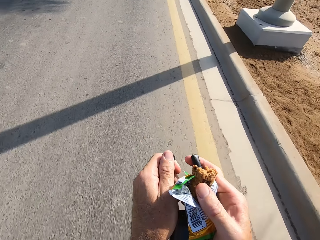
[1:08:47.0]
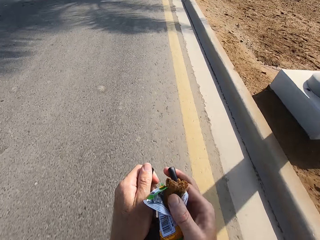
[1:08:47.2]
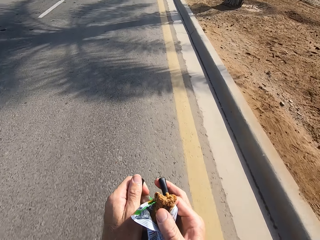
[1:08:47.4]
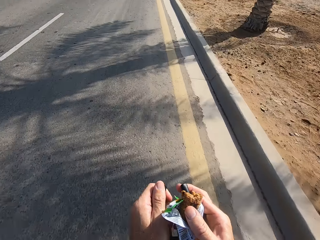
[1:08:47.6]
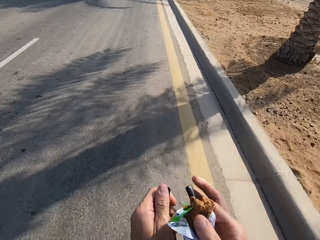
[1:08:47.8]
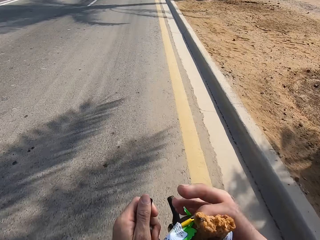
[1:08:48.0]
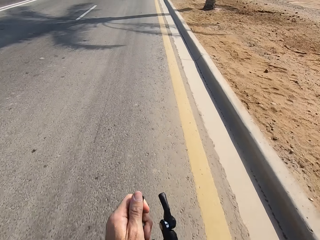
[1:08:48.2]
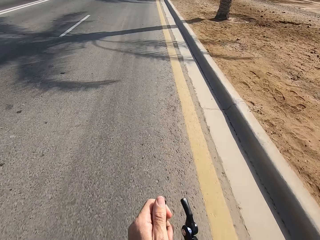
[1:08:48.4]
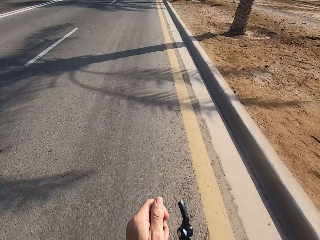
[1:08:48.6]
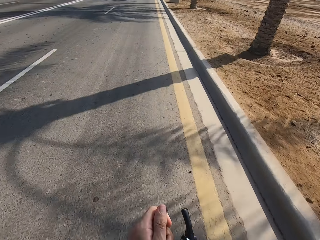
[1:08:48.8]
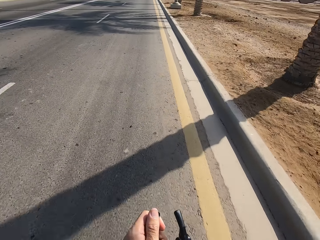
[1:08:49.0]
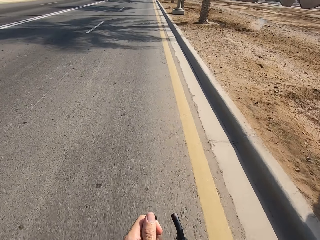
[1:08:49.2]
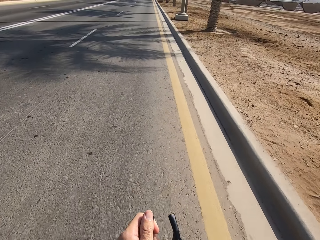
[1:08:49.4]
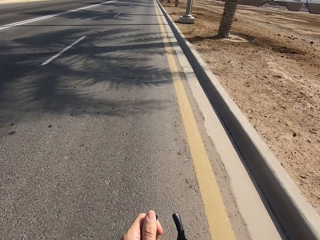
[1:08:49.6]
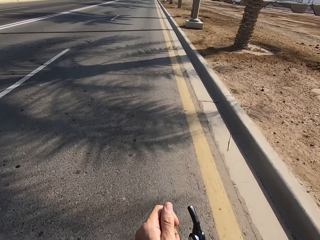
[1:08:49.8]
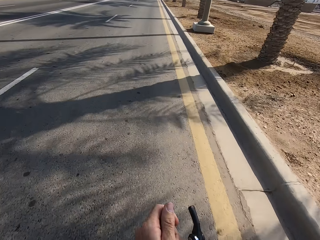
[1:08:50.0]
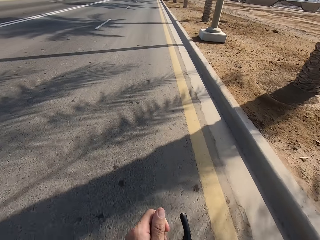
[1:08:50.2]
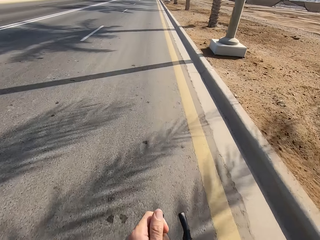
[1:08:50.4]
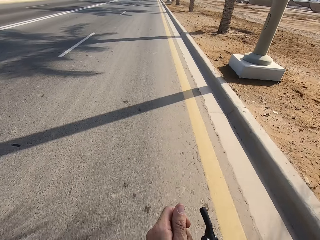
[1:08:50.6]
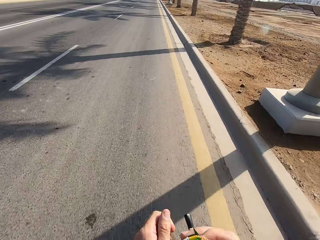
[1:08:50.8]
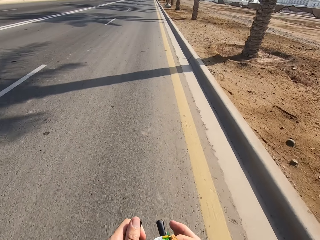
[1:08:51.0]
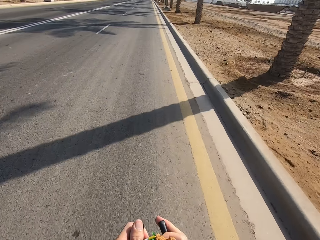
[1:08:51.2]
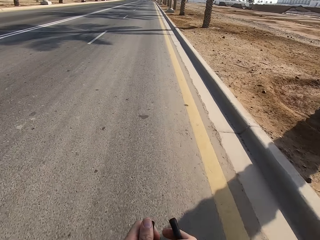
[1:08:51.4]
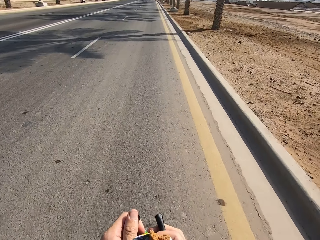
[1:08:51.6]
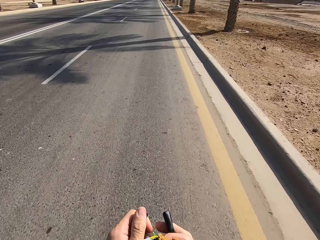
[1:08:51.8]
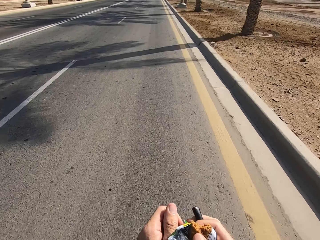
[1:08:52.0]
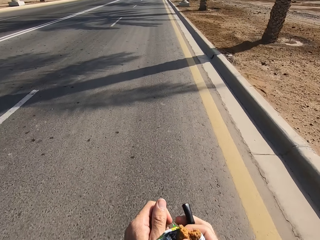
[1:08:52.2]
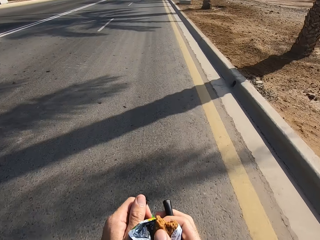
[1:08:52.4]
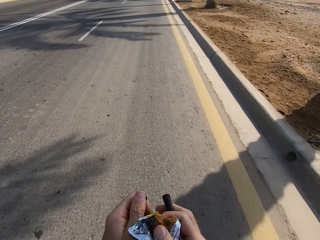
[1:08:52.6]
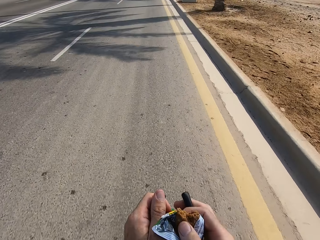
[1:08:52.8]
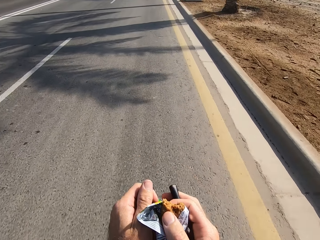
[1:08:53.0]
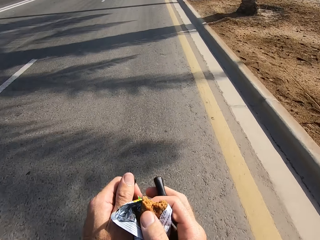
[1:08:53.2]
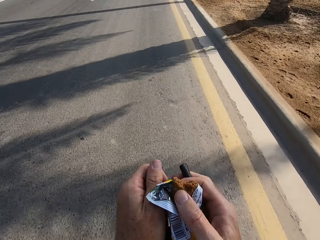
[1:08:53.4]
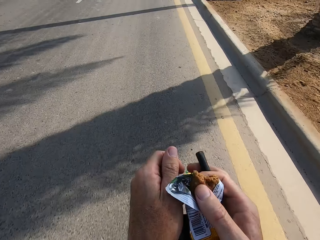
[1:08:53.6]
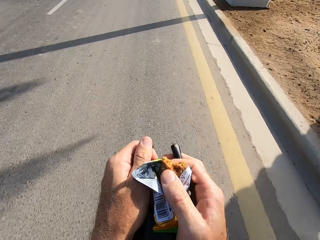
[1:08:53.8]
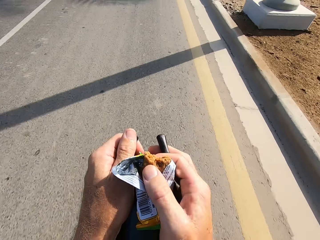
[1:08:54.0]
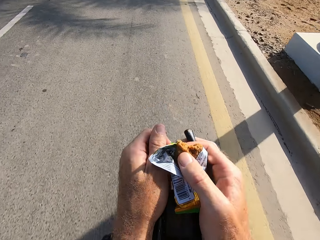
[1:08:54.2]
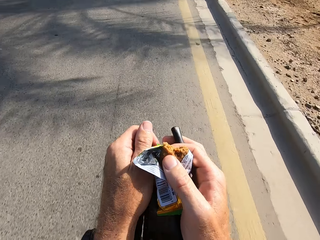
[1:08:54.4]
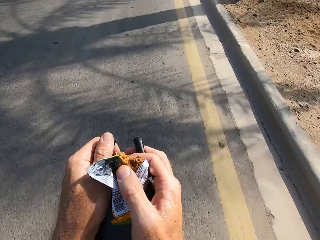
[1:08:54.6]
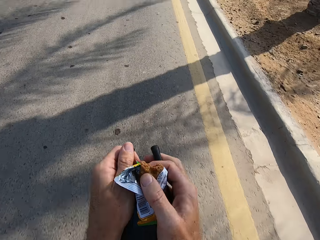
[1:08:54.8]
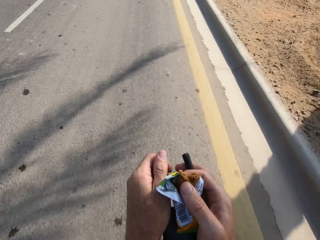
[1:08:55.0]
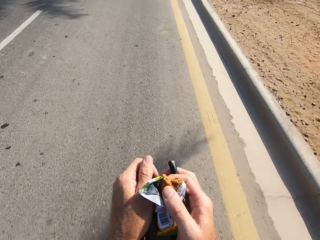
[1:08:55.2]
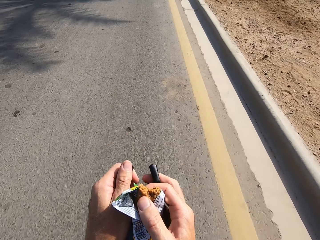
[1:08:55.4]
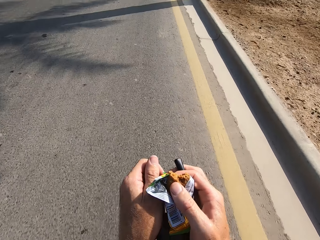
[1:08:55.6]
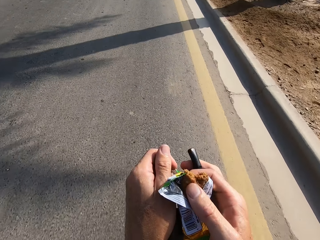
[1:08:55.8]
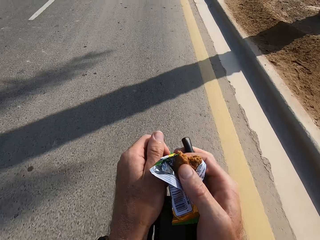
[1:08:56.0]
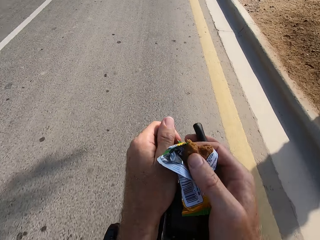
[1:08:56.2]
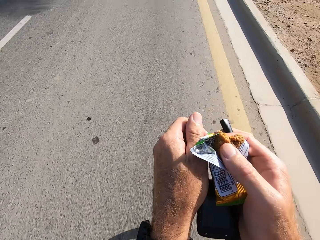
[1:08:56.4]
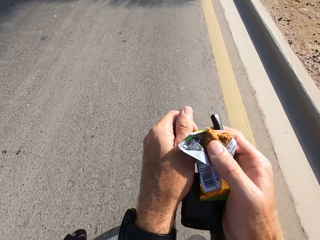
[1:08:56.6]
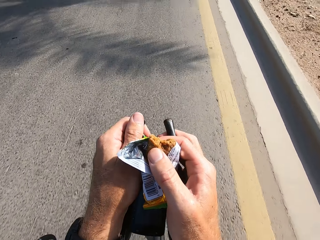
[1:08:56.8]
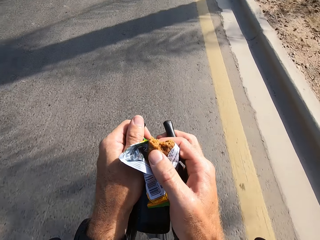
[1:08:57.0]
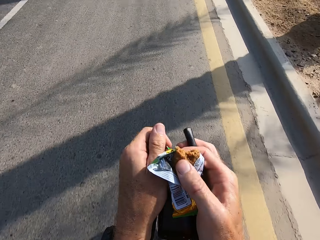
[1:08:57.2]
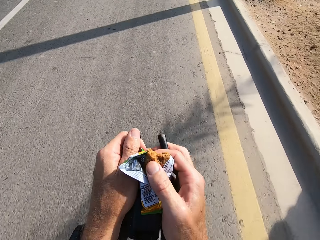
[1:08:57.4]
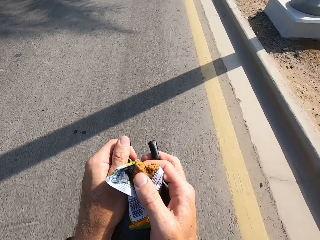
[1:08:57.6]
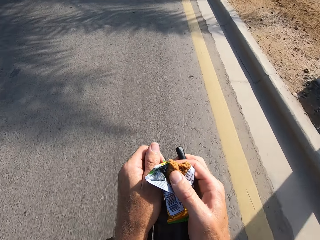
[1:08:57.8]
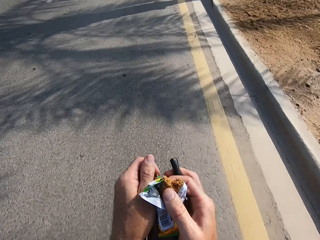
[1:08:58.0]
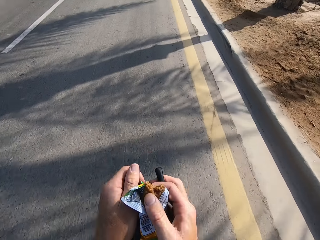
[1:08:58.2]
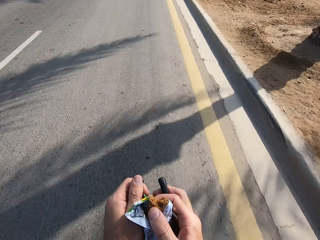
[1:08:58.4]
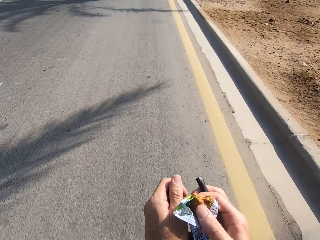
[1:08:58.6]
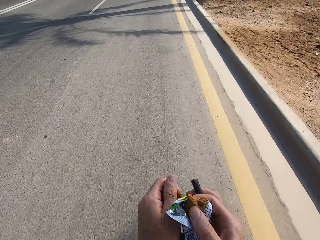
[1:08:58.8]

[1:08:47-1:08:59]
The camera wearer eats the snack. They hold the snack.

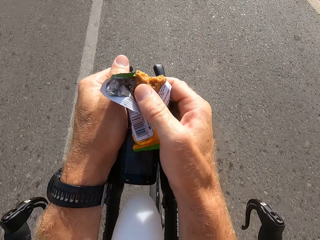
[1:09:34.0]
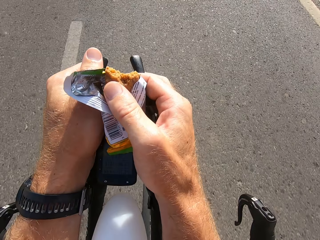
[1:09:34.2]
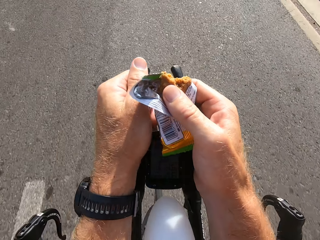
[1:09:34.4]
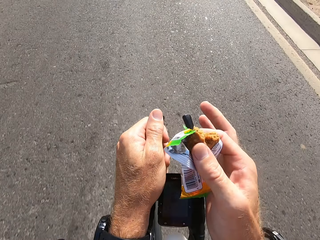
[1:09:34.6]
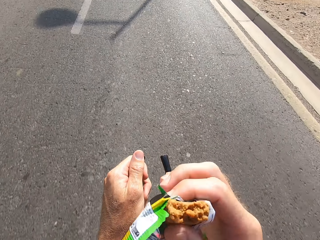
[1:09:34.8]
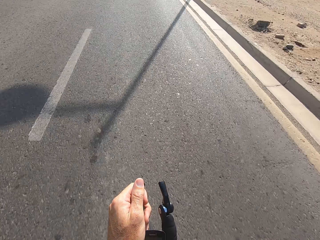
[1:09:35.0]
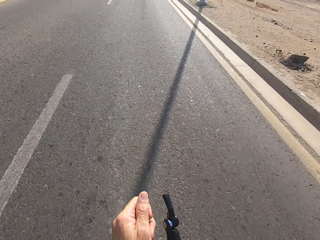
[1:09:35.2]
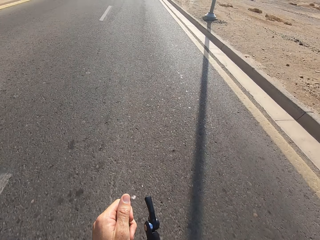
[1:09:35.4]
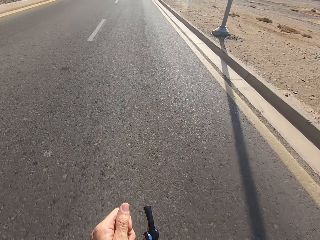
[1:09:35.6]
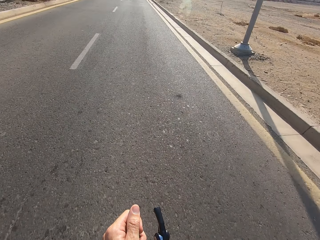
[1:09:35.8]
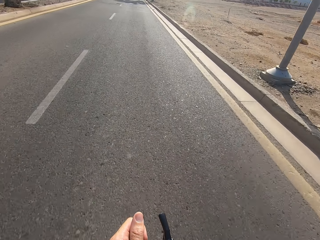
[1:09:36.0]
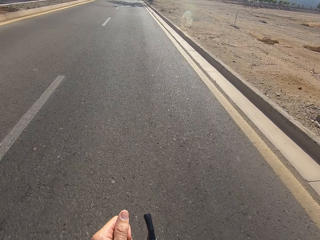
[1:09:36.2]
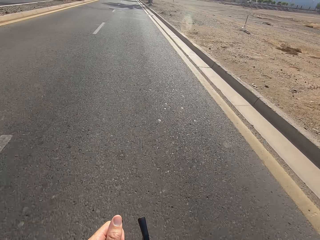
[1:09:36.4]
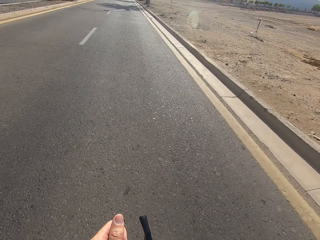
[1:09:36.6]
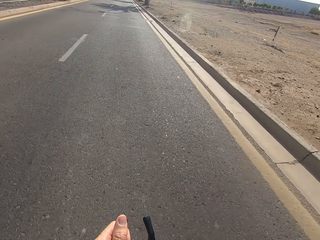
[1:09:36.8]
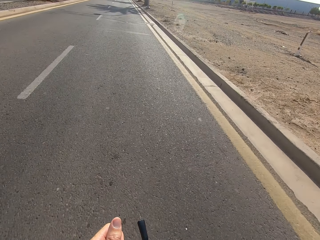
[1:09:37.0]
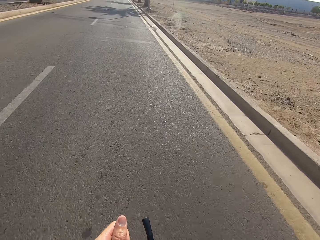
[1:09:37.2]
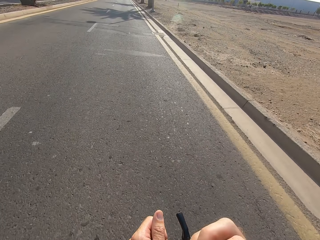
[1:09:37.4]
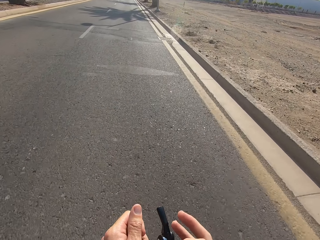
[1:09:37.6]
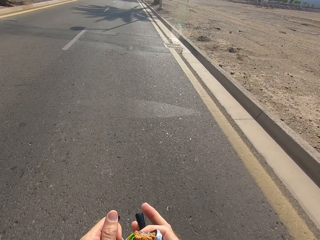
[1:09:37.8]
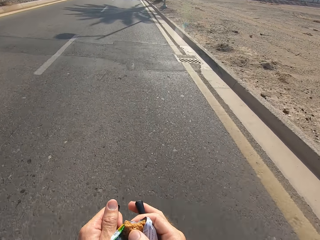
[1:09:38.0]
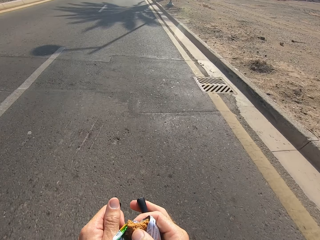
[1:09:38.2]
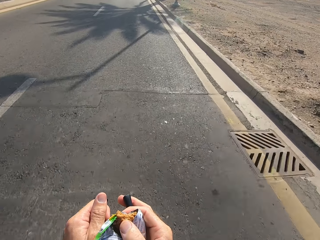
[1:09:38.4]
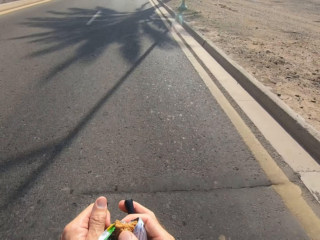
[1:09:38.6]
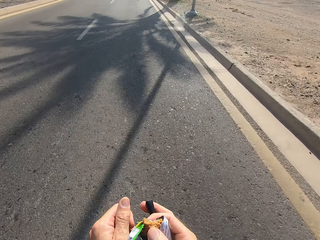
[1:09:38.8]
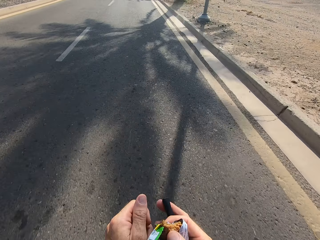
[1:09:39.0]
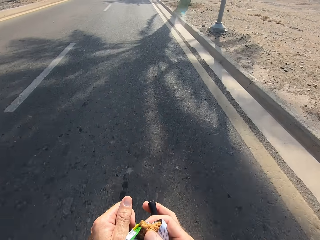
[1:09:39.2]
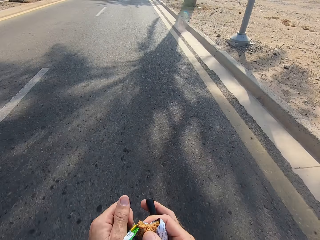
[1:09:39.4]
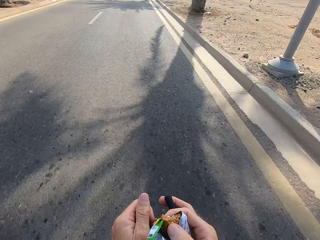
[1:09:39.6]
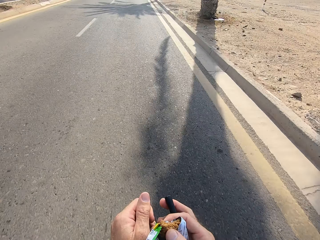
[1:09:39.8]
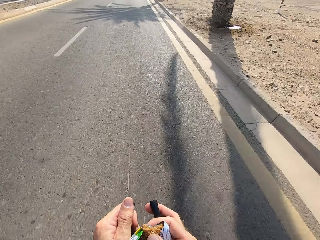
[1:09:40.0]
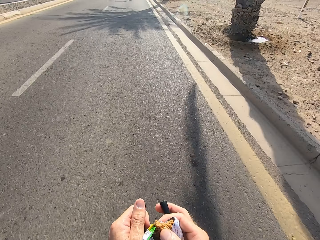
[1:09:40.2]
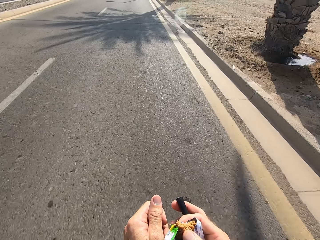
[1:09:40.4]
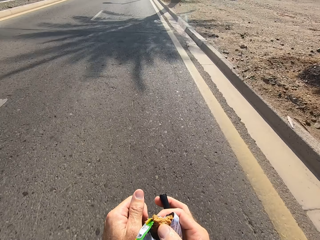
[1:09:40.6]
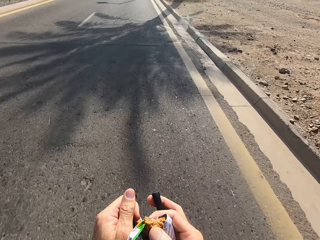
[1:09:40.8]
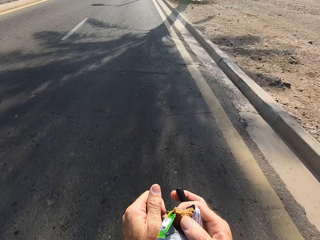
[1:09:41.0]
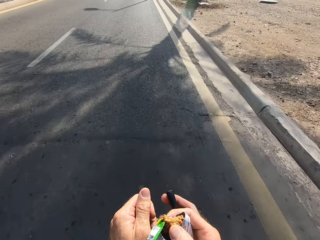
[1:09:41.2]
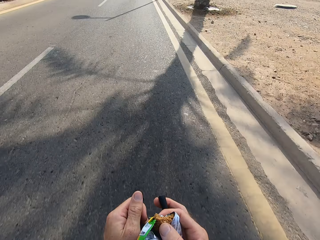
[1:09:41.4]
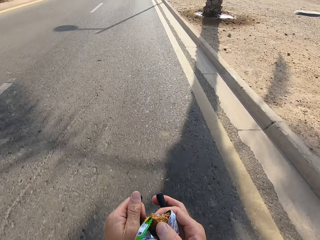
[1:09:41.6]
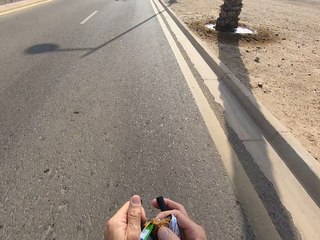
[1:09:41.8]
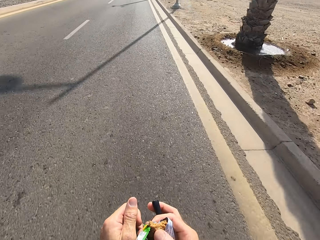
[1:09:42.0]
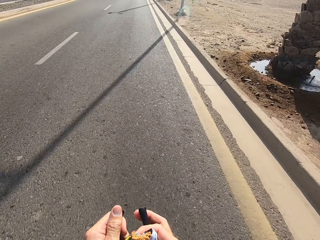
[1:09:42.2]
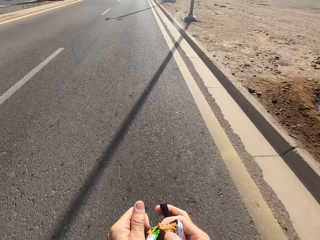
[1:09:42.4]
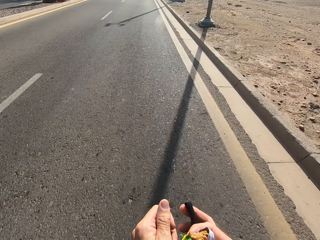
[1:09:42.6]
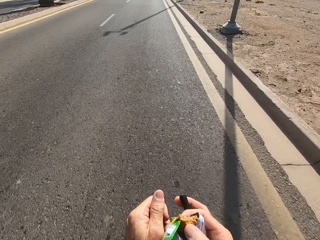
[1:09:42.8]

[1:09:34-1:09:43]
The camera wearer eats the snack. They hold the brake levers.
